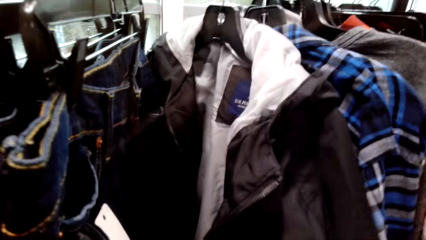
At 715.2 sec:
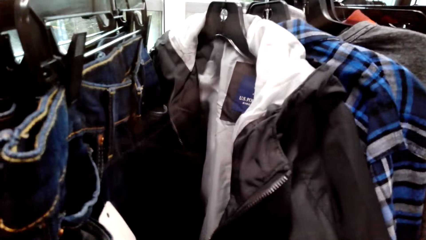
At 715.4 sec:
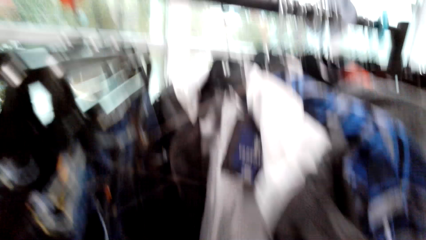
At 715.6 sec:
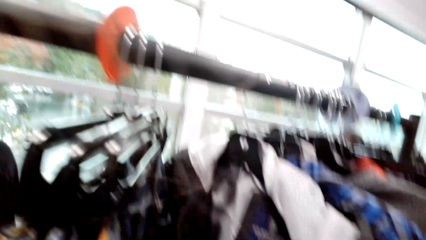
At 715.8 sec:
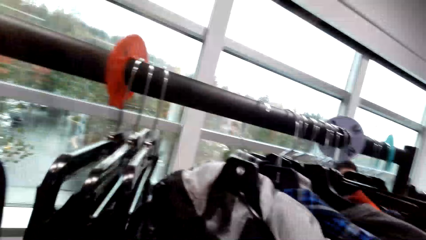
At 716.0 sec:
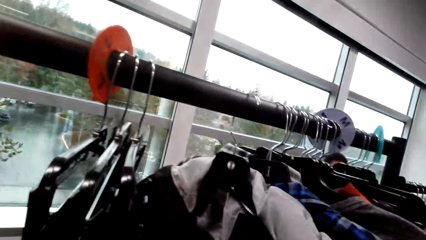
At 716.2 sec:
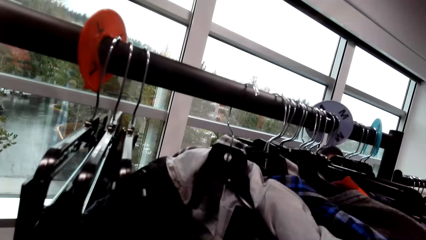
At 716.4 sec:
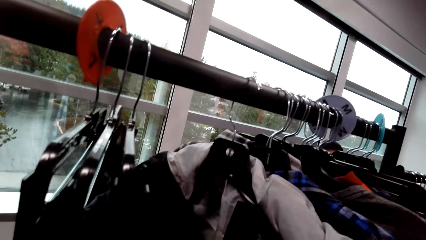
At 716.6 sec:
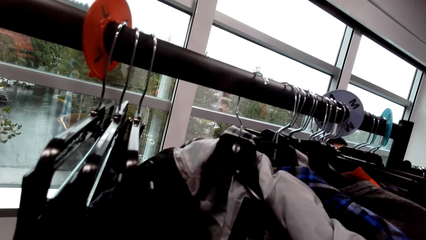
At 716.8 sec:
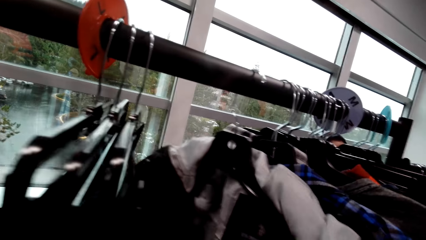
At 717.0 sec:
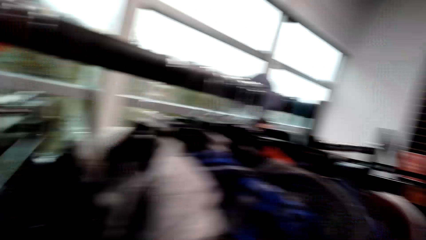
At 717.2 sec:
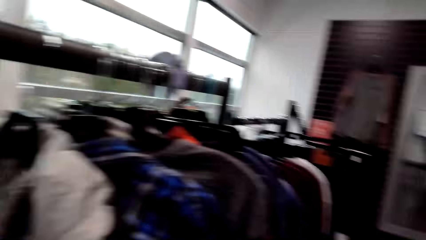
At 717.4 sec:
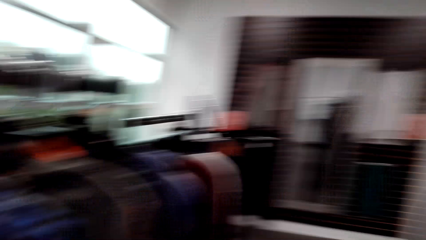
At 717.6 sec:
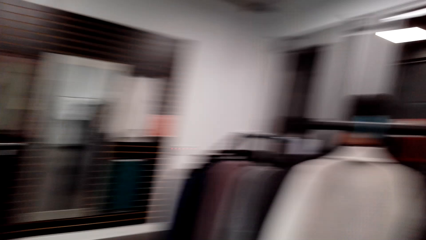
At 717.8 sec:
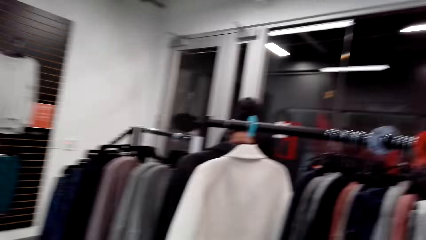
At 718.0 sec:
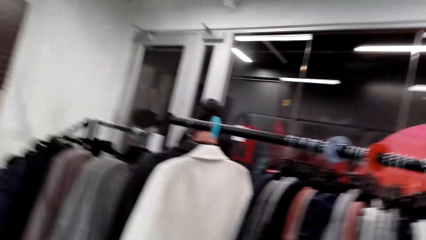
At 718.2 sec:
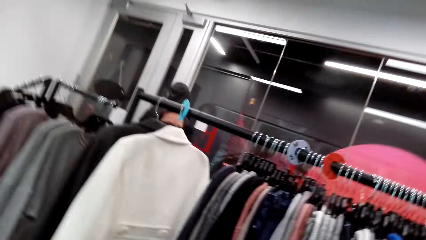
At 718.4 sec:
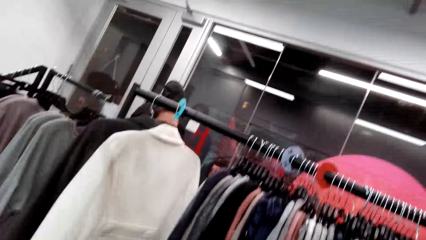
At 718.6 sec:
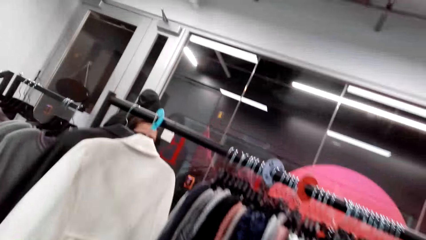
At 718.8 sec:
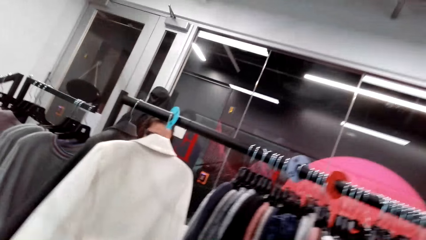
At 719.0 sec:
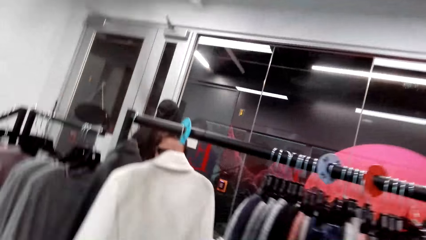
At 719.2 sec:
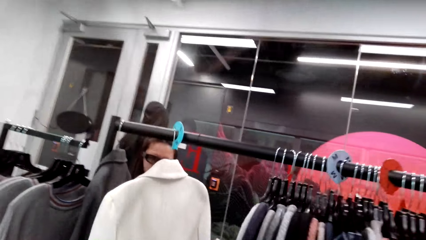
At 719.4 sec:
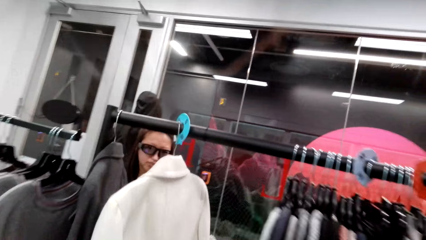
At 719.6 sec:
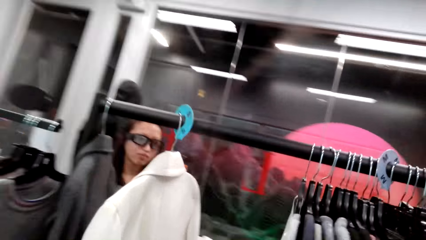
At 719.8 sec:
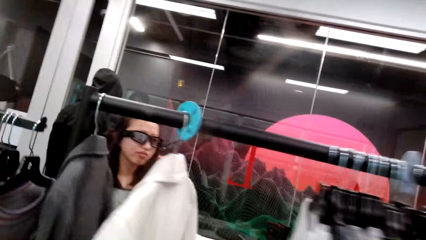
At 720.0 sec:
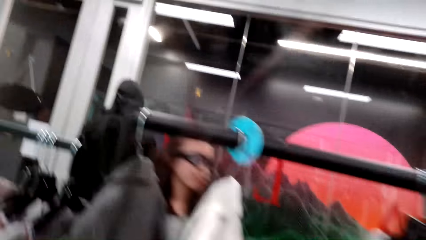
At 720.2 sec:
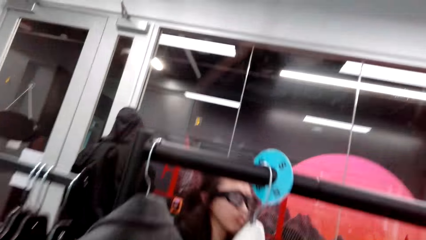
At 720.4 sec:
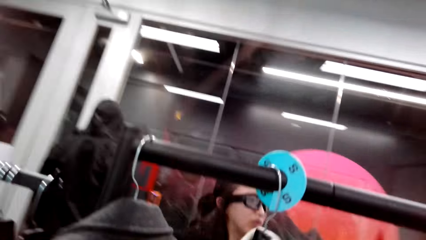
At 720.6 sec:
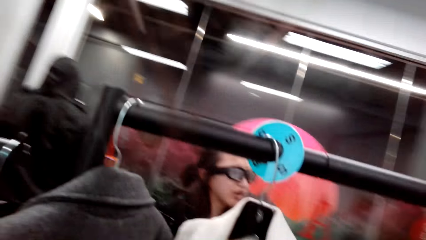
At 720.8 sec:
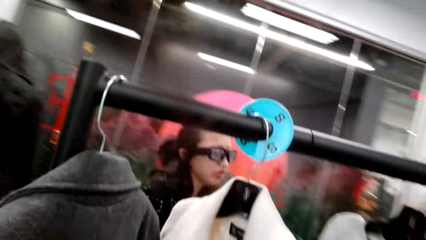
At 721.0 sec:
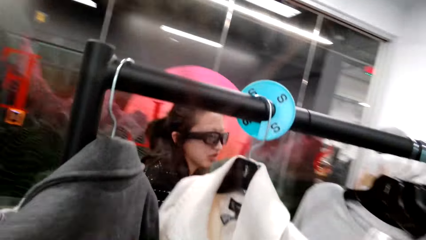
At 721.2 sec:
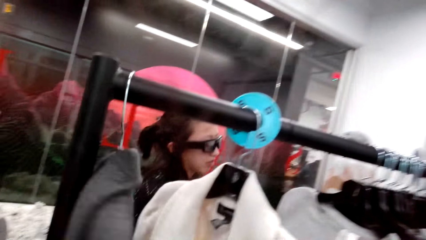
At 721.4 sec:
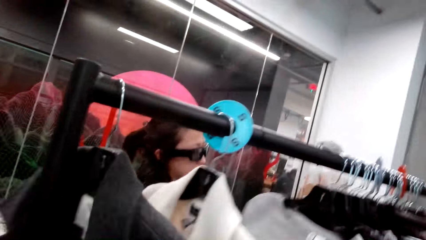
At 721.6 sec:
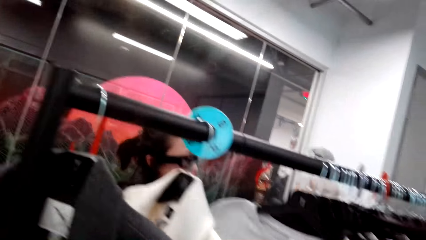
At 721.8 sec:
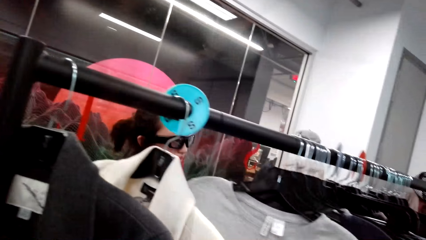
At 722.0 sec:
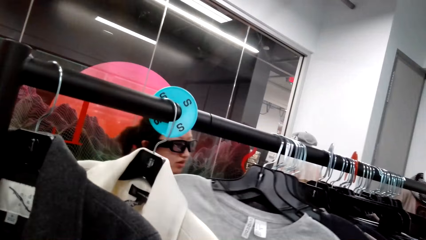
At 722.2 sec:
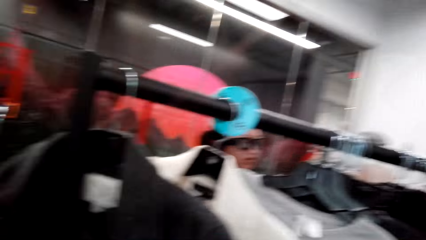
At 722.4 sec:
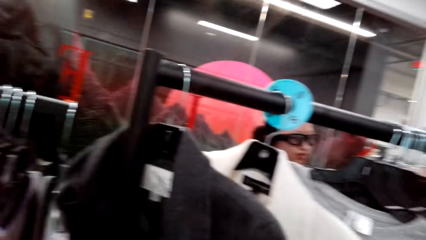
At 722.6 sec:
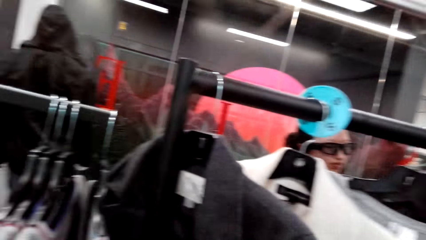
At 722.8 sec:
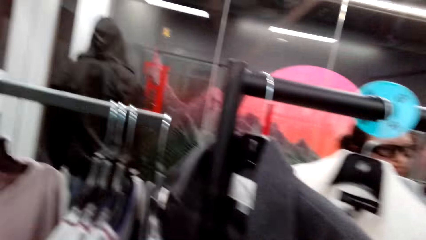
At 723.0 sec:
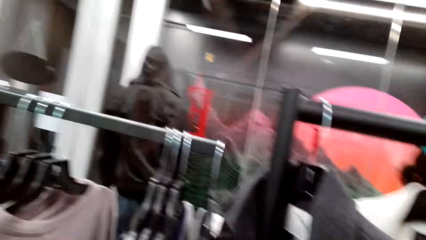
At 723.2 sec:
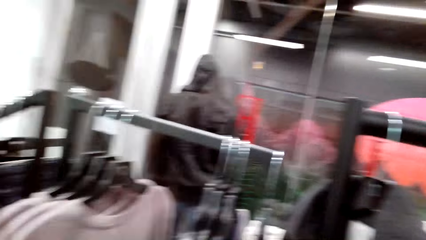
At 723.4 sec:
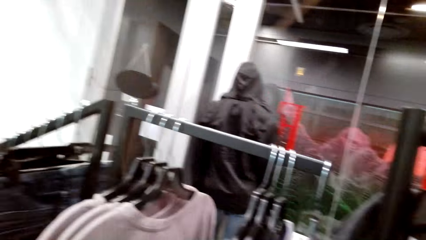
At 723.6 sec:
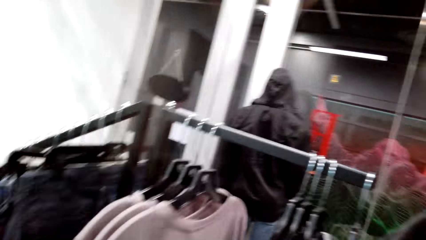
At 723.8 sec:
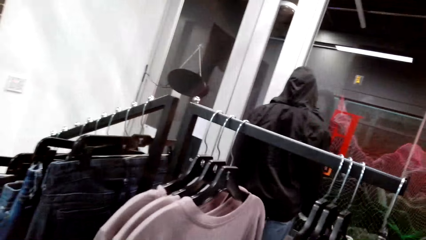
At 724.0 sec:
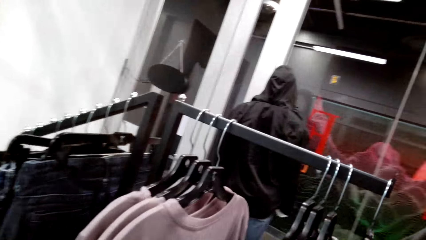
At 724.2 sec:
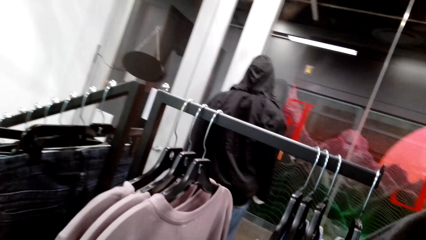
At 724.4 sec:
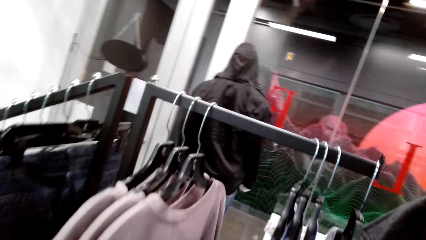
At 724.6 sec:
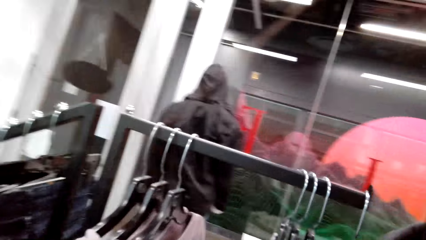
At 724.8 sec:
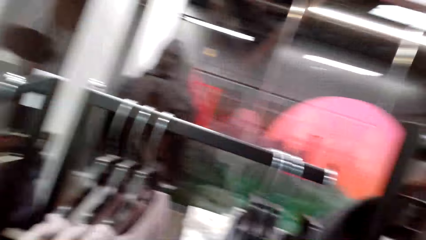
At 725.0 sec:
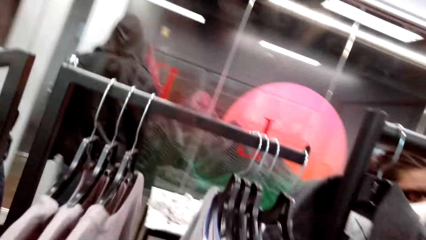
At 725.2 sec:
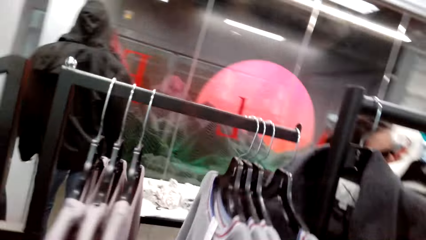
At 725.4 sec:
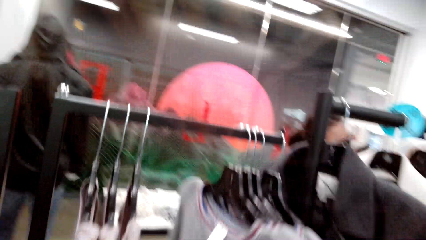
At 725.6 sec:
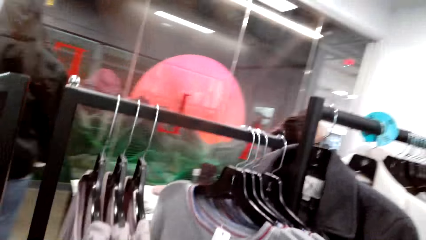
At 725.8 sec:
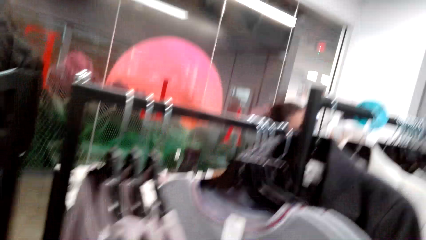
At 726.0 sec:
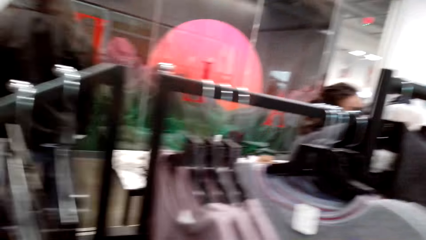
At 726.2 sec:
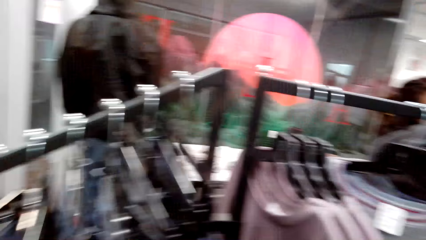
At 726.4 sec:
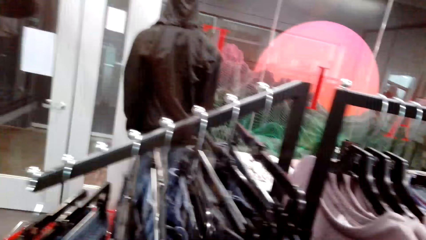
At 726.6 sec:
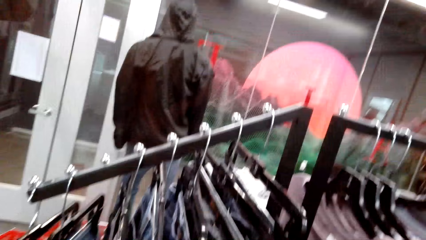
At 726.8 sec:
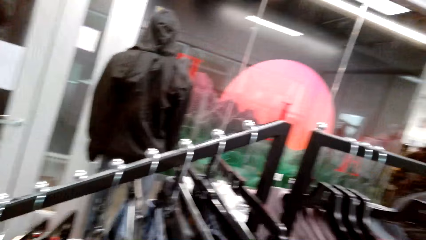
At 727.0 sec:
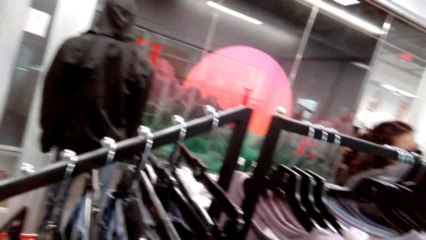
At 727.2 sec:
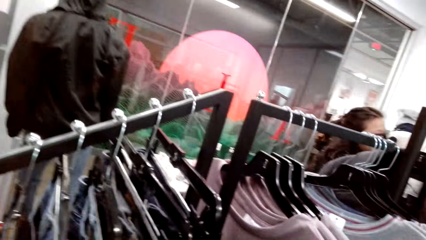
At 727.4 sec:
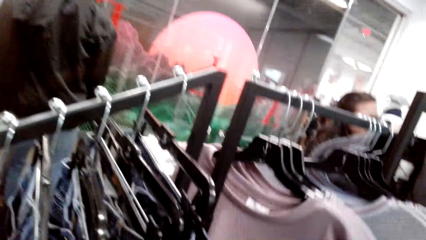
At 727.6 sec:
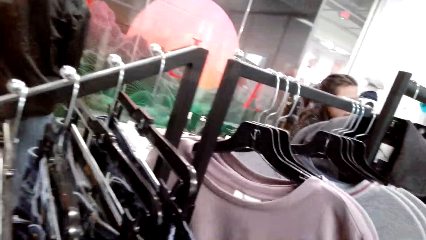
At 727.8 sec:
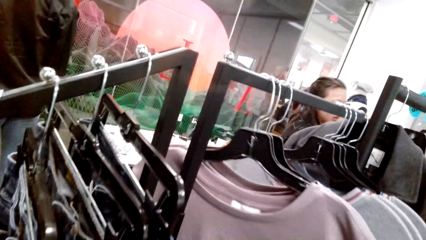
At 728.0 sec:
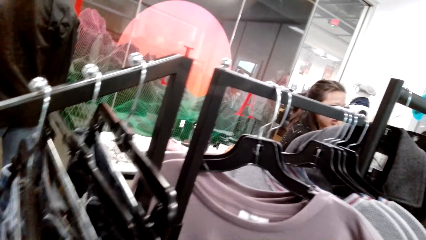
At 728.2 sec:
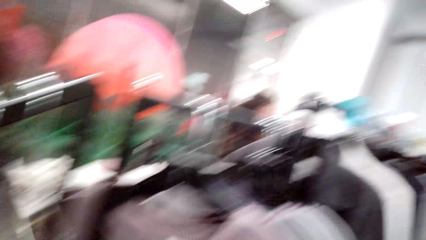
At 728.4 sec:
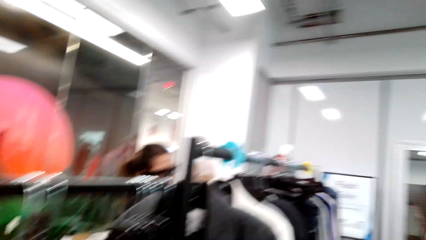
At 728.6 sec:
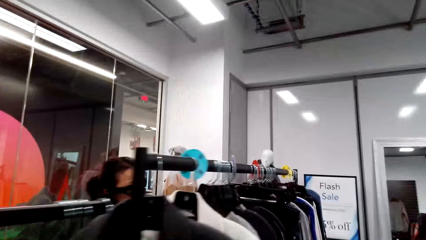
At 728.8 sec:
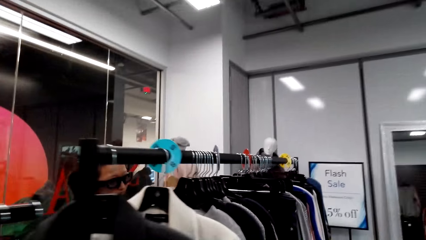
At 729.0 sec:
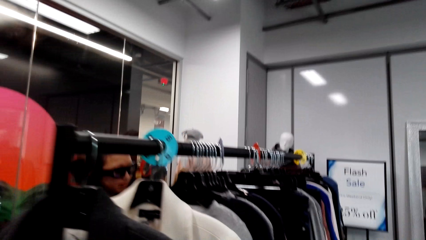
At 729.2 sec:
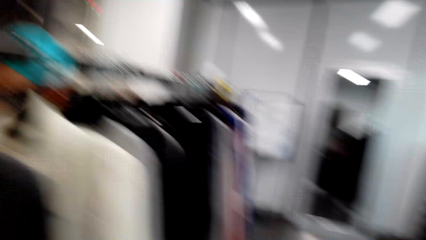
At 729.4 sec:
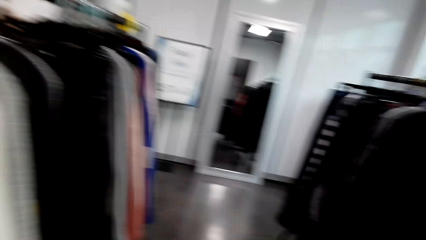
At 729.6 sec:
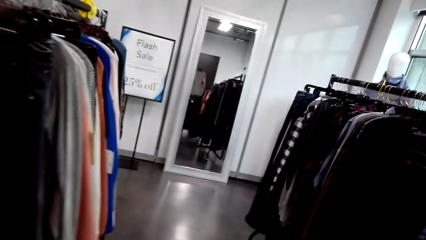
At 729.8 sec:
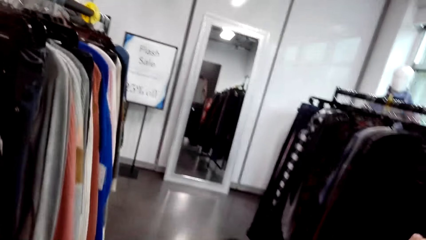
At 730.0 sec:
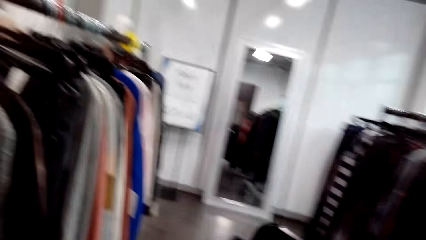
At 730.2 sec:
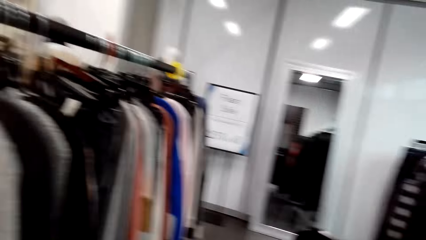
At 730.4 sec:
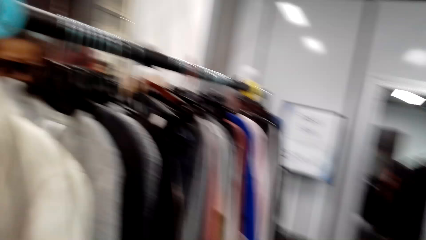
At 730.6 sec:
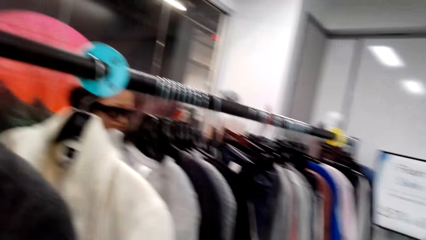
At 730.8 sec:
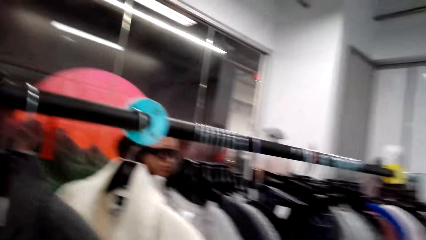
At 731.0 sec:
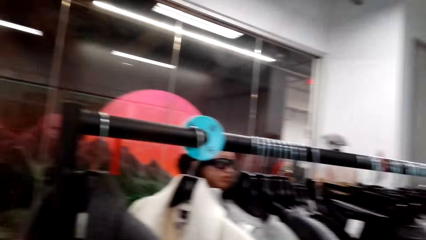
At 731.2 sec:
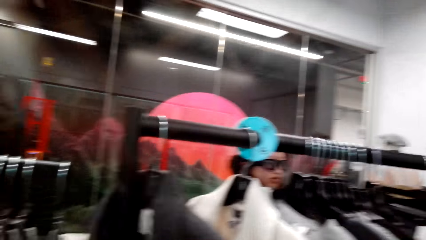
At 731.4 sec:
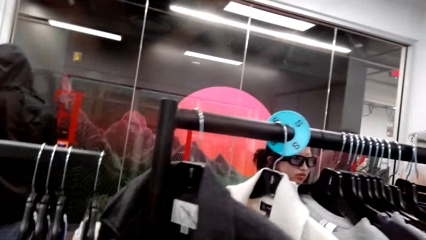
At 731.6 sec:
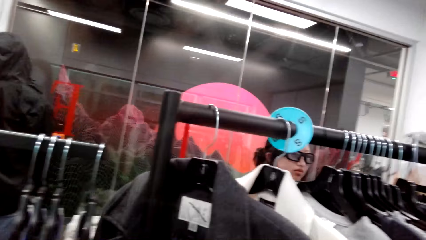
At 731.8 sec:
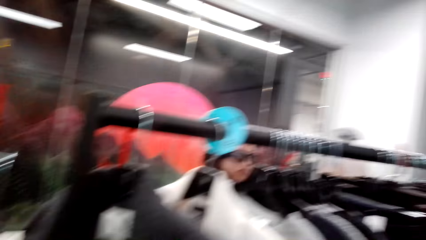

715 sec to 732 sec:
A man looks at the clothes. The camera wearer looks at the clothes. They walk around the boutique.
